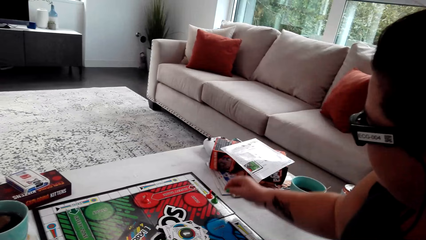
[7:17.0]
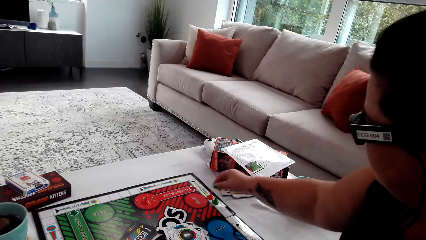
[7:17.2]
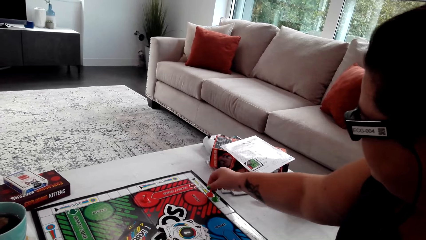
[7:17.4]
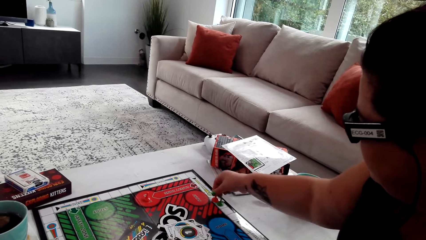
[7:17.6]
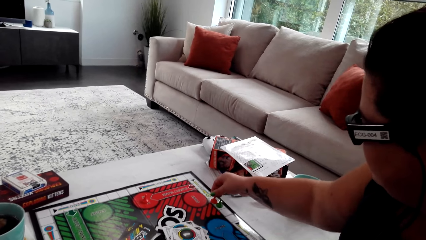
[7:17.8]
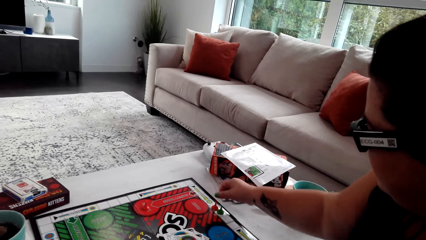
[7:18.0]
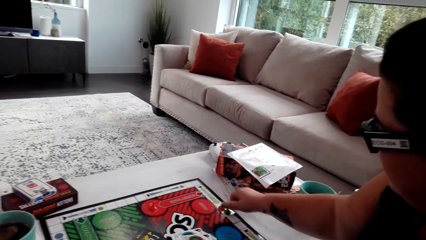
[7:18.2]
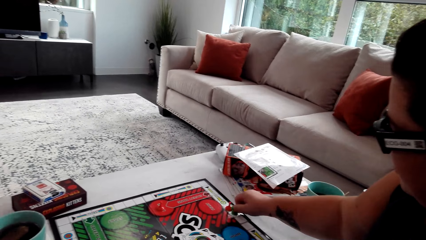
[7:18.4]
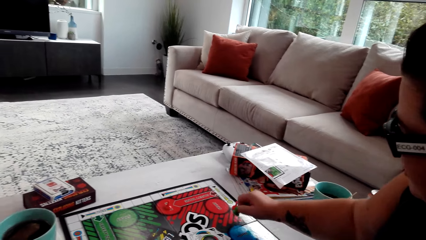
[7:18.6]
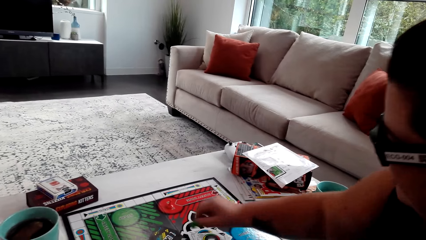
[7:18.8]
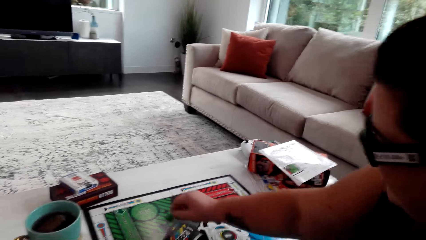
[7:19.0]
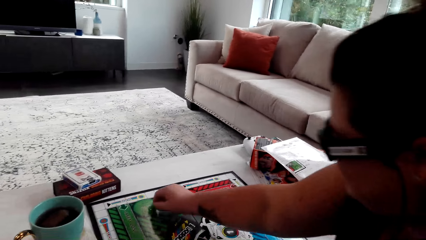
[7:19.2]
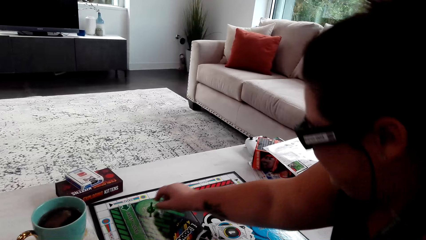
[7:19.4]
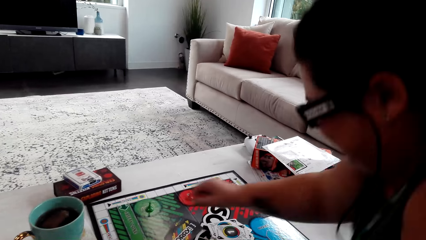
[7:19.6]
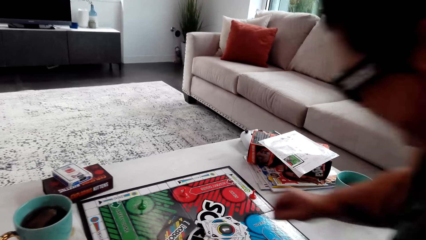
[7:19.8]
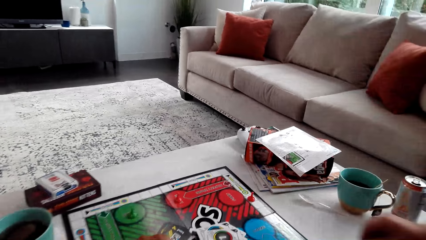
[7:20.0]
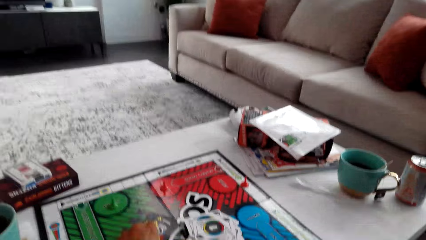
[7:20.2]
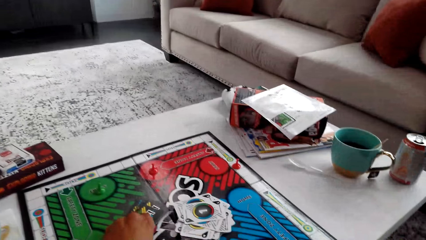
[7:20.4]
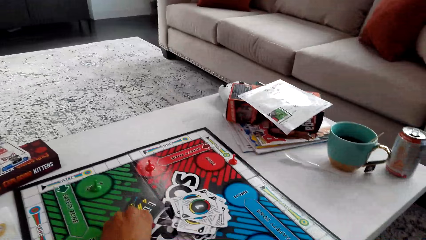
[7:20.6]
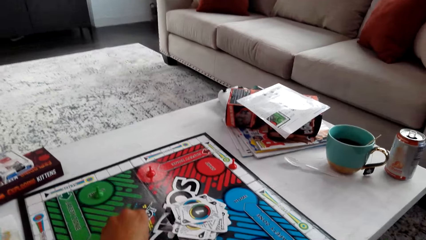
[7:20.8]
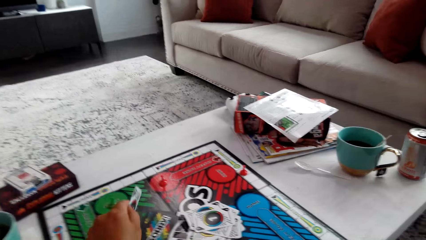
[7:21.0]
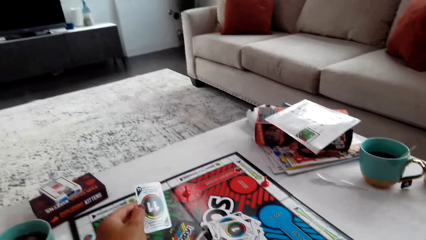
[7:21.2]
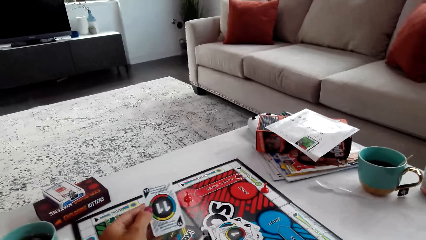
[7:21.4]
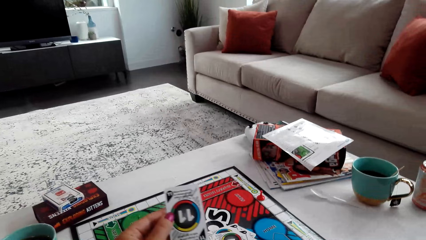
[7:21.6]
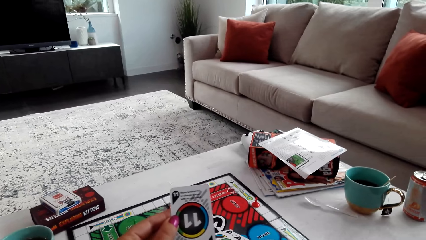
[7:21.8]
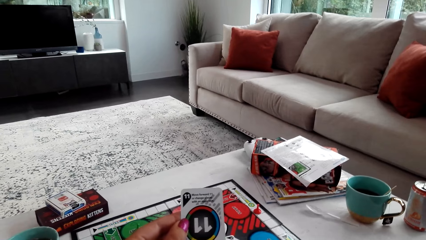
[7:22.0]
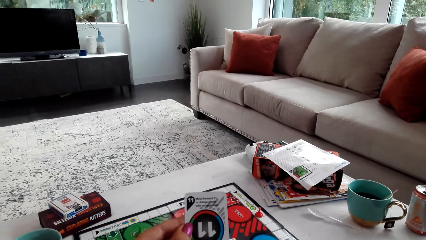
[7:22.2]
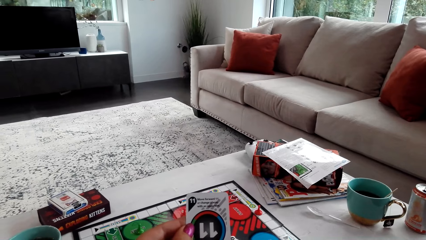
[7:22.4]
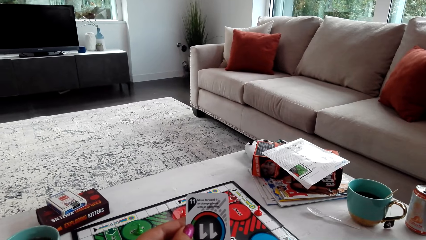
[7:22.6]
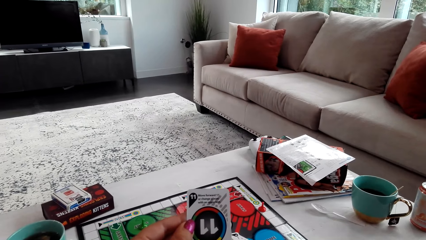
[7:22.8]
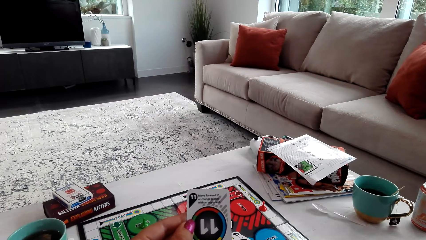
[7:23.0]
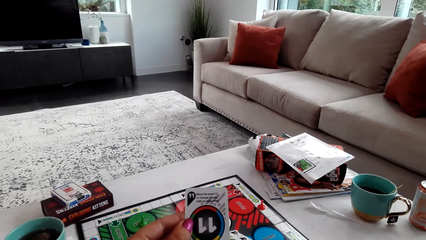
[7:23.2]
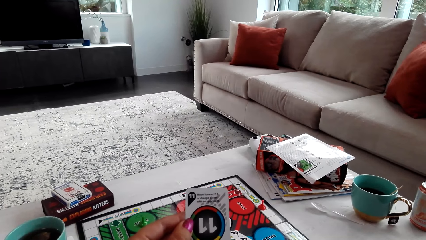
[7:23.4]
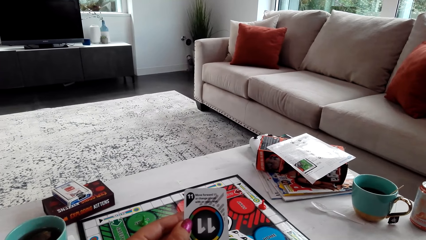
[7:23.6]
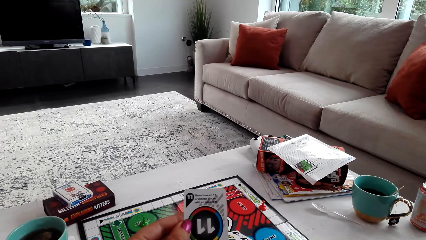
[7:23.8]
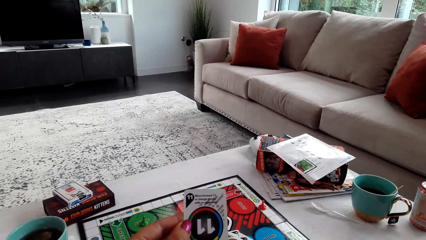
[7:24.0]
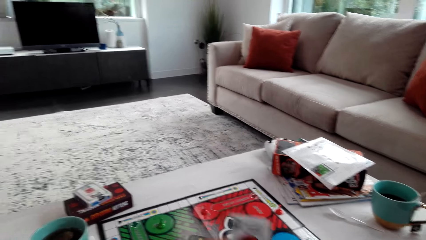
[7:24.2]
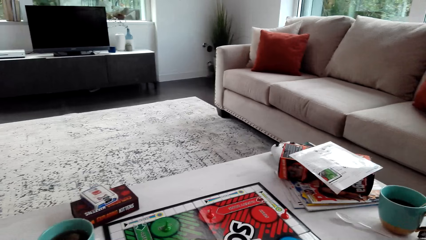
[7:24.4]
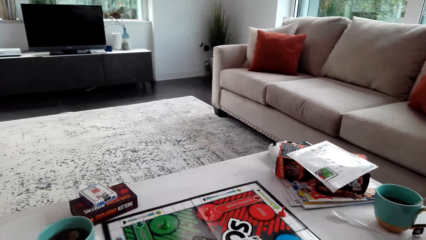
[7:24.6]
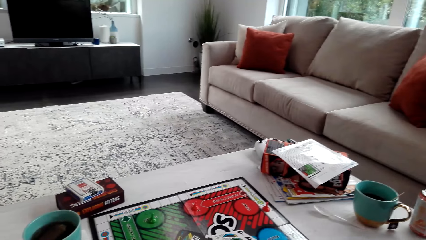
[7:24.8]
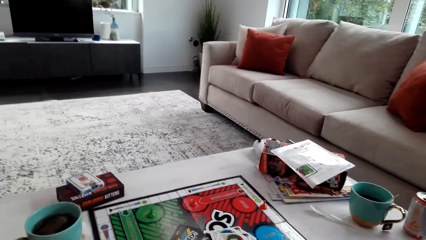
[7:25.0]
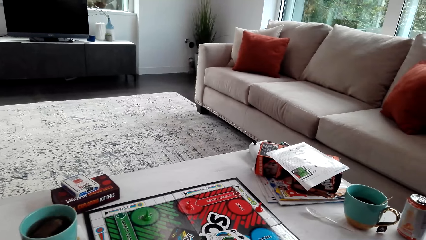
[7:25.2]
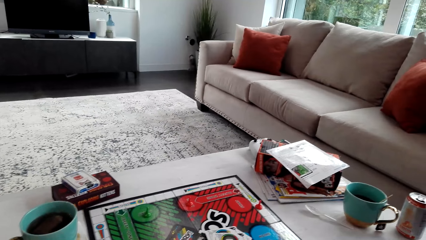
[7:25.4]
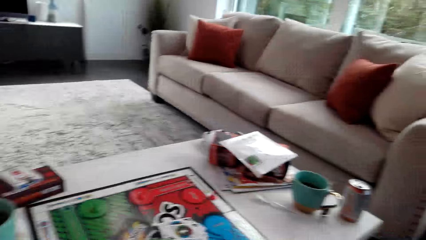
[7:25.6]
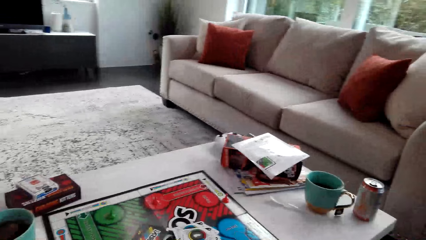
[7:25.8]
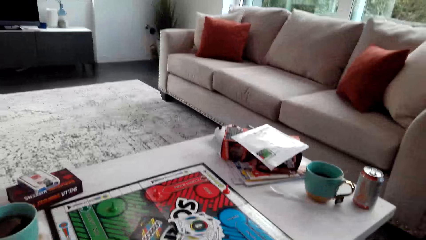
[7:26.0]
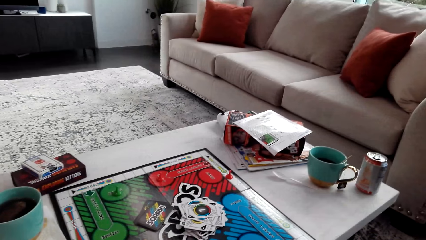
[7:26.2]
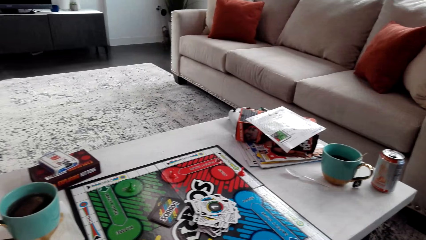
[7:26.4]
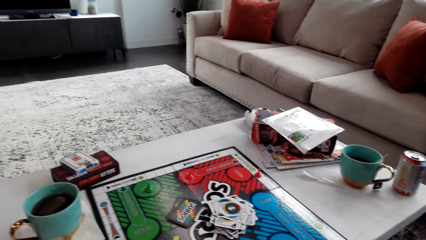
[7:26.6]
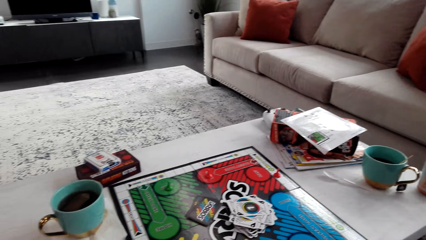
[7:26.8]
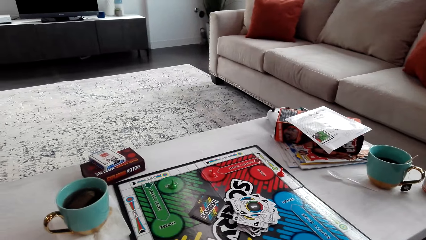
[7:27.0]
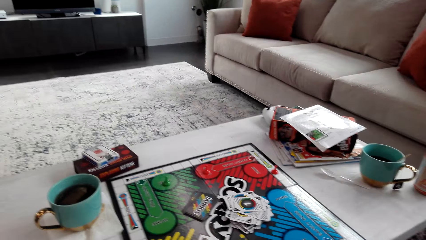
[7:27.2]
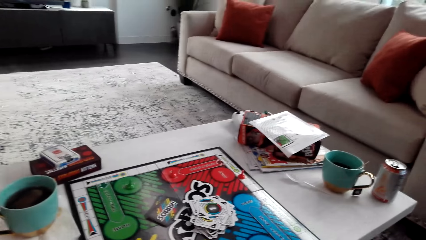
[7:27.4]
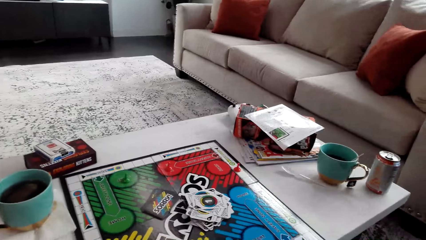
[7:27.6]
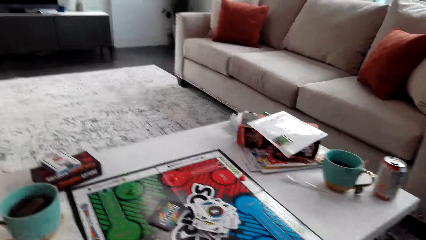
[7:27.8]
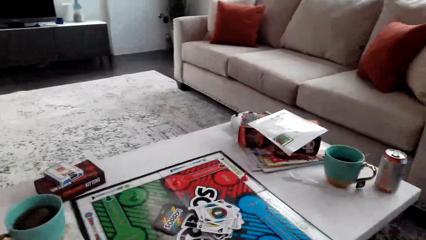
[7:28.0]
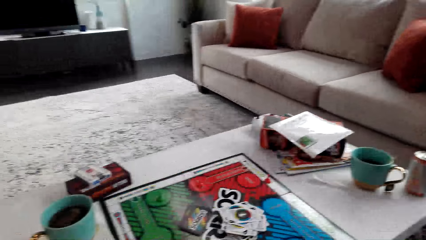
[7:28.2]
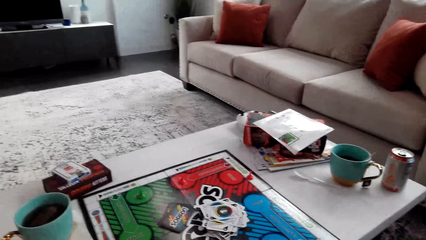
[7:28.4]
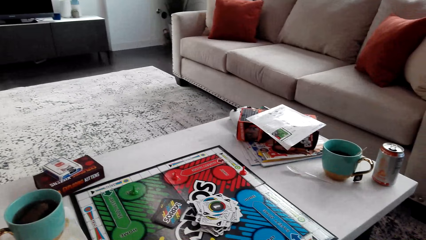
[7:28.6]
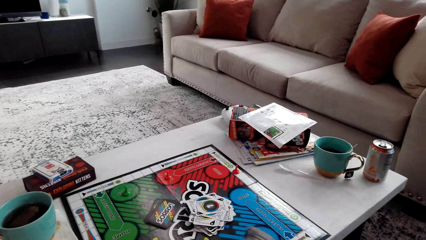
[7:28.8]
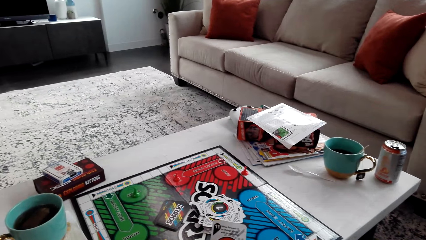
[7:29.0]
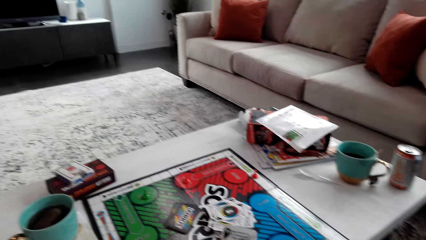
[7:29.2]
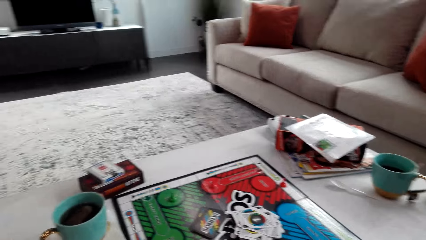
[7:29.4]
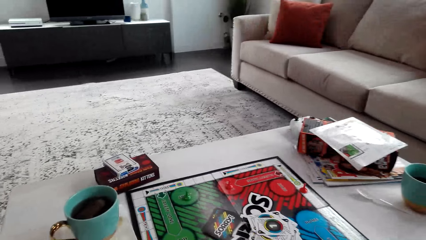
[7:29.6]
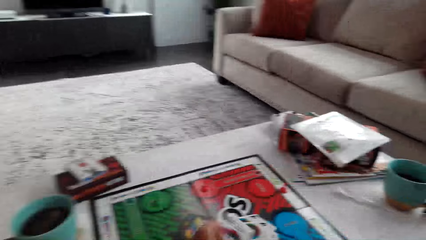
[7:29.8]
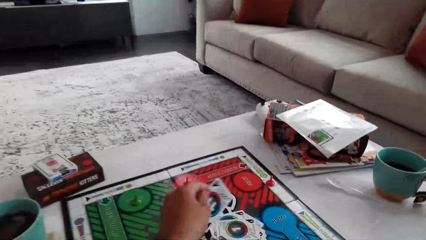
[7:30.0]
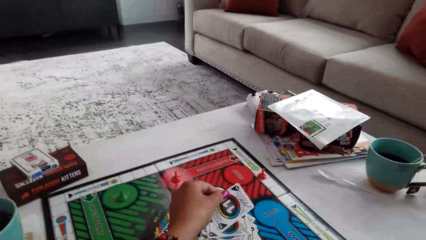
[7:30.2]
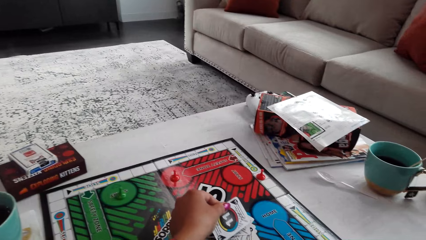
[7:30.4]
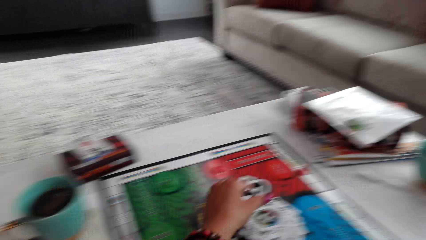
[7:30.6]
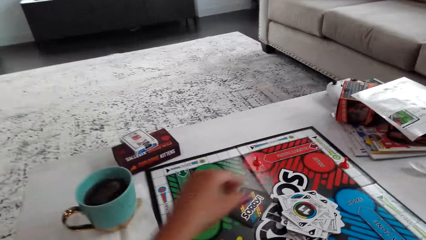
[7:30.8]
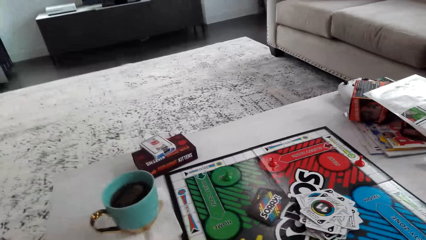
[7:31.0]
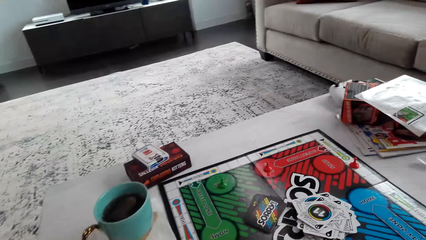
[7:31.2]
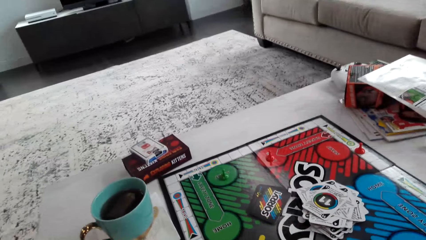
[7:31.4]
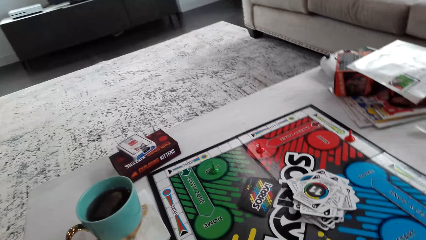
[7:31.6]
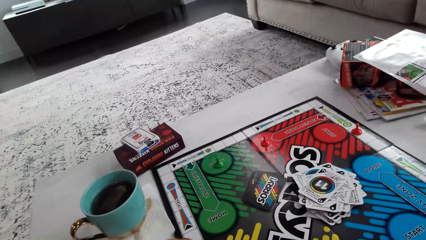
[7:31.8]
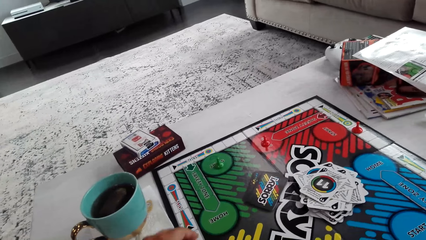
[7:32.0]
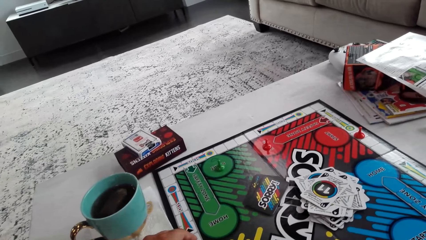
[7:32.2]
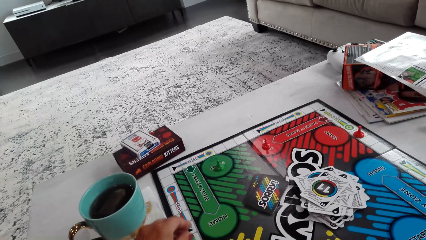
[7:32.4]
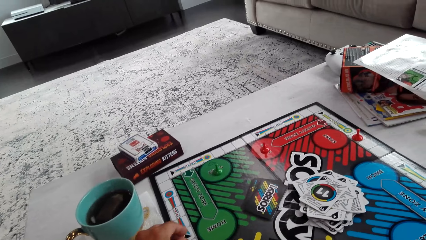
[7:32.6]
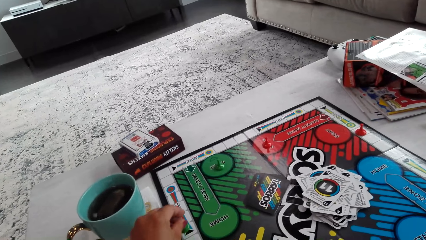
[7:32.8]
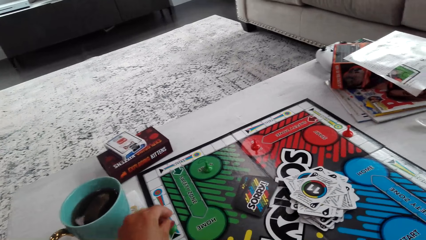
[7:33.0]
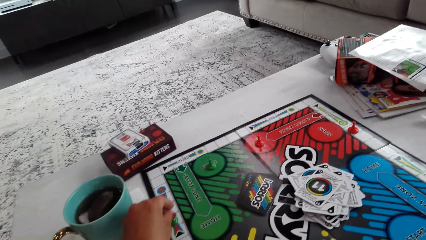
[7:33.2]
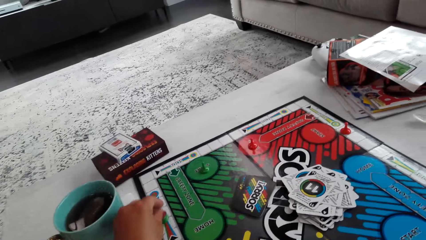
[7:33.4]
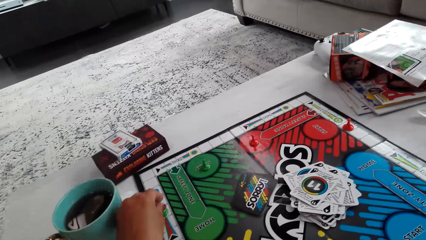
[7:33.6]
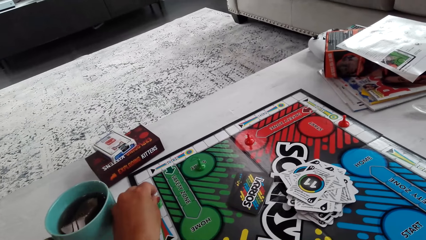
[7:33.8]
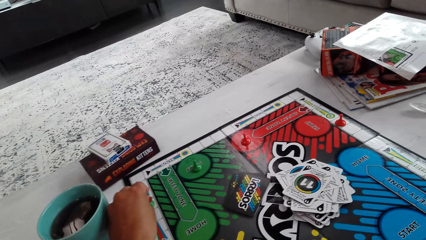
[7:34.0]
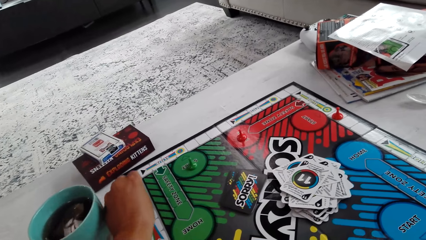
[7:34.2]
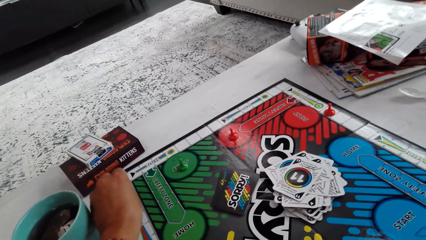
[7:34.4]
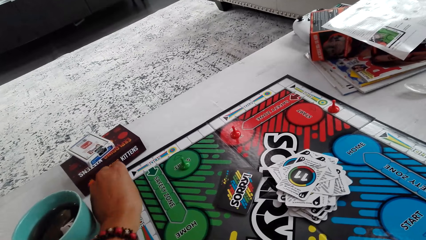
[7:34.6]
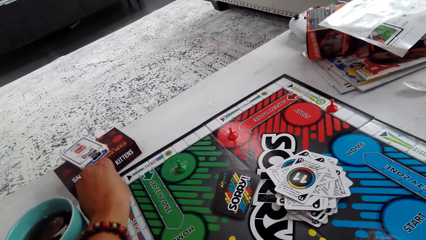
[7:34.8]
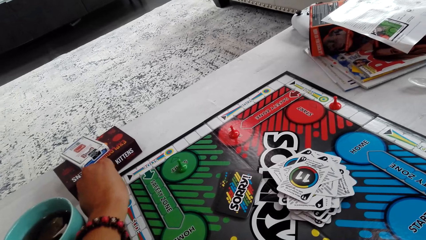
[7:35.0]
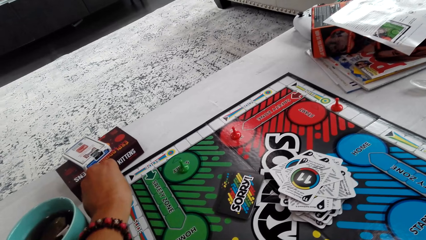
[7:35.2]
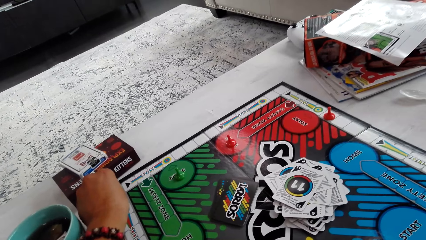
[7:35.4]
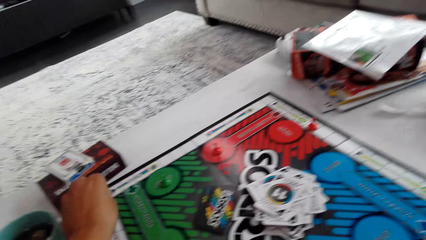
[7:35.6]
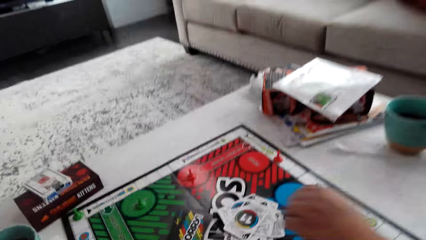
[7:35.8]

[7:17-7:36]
A woman moves the pawn. The woman moves the opponent's pawn to the start spot. The camera wearer picks the card. They put down the card. They move the pawn.
